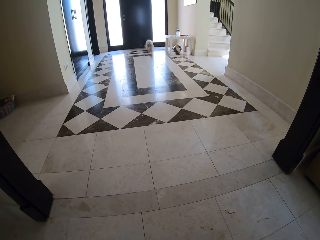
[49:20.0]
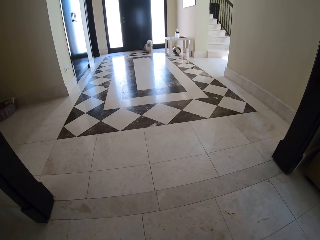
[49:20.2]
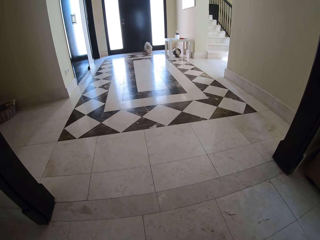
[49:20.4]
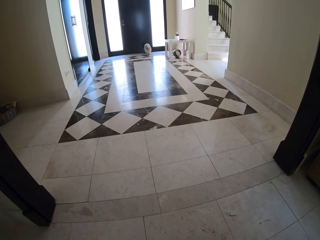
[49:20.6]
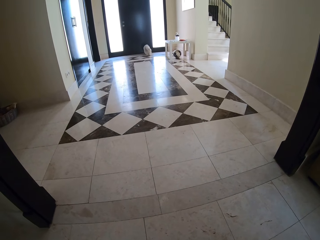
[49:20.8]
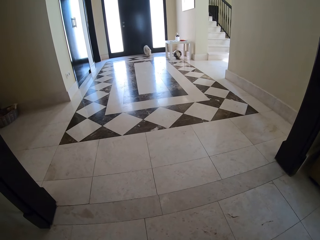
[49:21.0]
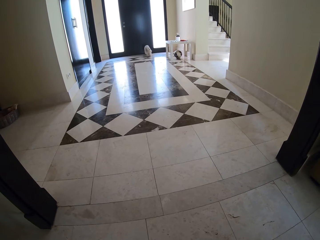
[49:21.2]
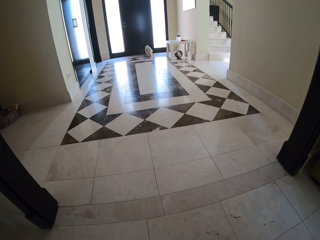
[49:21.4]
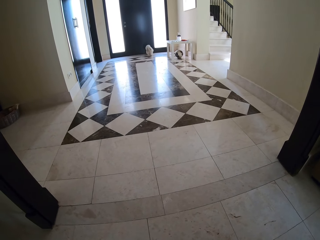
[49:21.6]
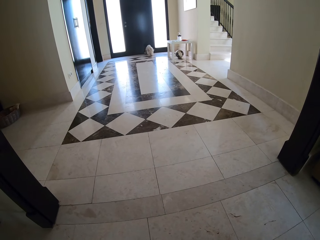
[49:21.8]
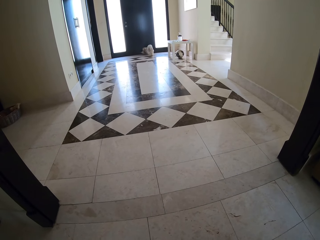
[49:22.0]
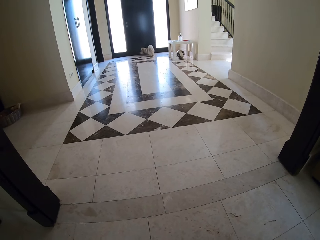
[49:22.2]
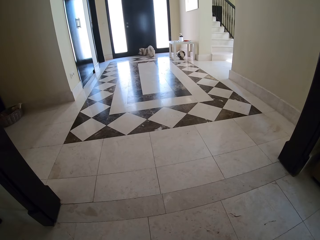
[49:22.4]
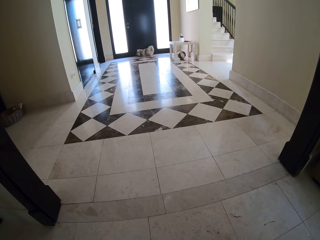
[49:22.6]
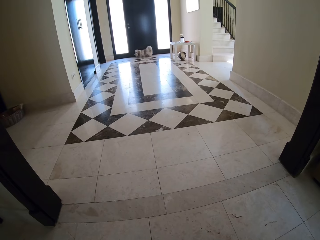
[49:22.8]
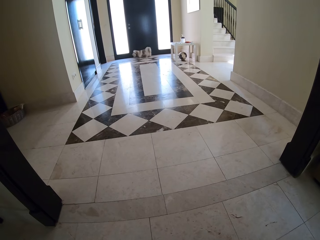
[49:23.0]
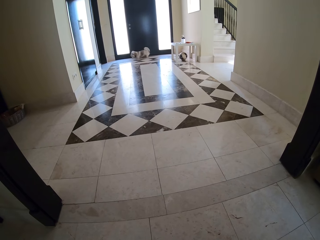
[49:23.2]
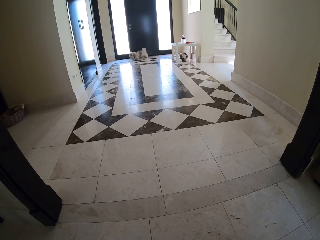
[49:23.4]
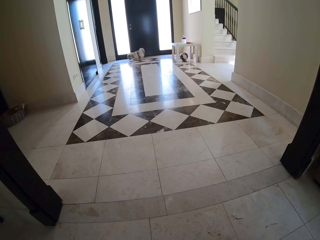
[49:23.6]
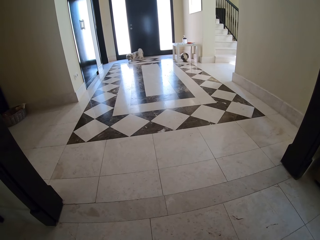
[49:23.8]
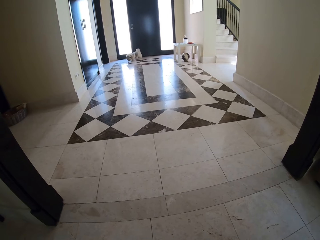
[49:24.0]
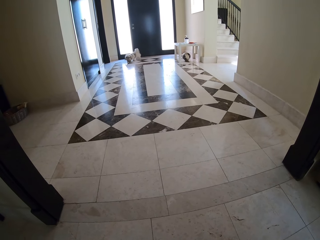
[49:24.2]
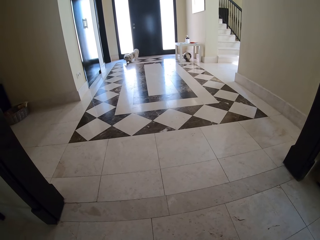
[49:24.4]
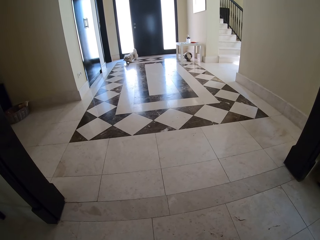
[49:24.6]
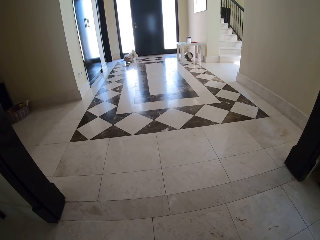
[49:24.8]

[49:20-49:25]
The camera wearer looks at the dog.

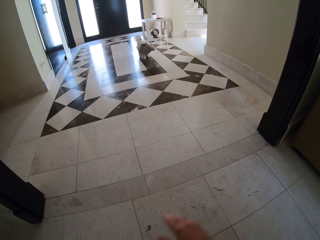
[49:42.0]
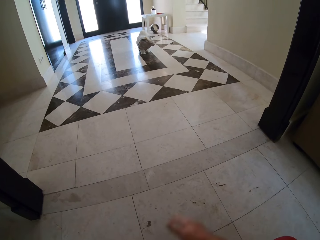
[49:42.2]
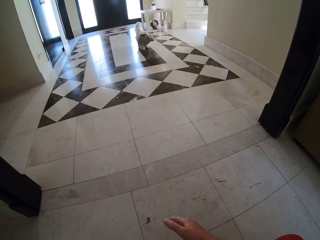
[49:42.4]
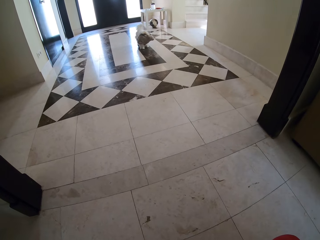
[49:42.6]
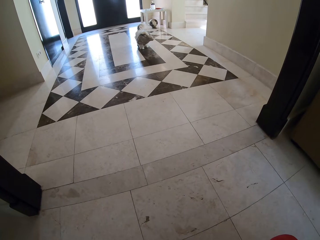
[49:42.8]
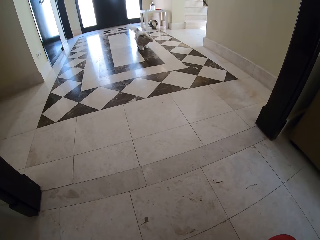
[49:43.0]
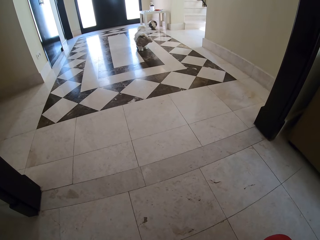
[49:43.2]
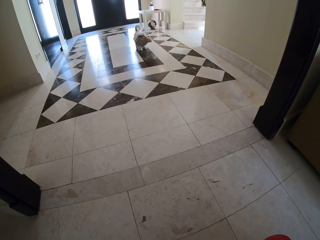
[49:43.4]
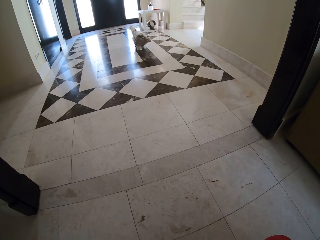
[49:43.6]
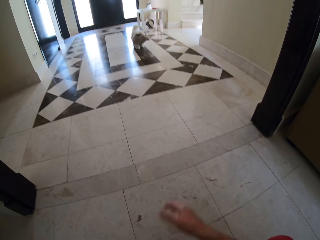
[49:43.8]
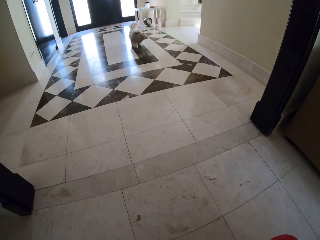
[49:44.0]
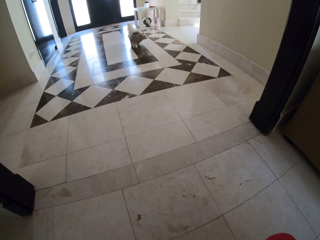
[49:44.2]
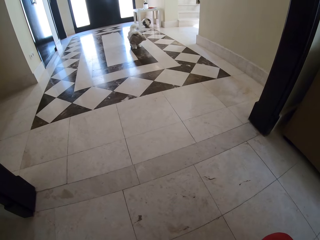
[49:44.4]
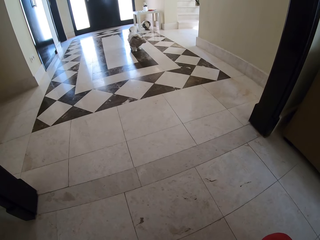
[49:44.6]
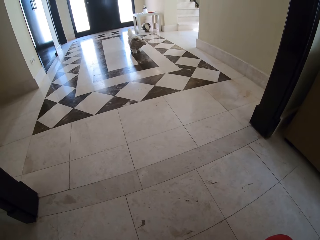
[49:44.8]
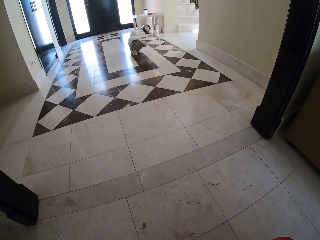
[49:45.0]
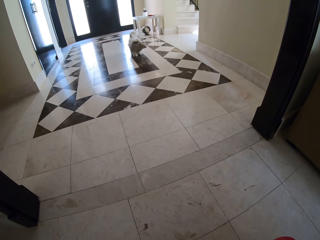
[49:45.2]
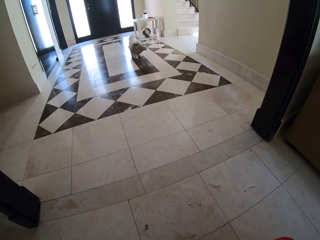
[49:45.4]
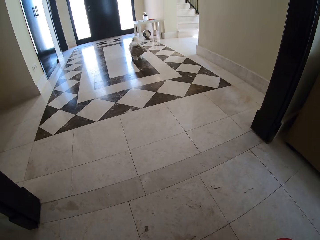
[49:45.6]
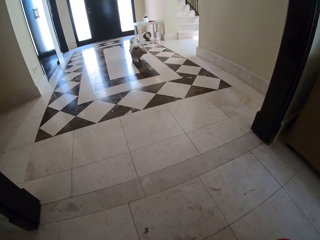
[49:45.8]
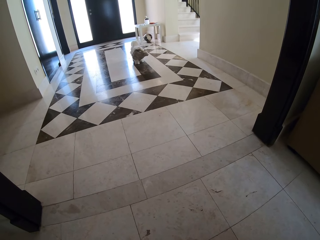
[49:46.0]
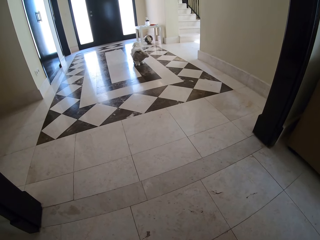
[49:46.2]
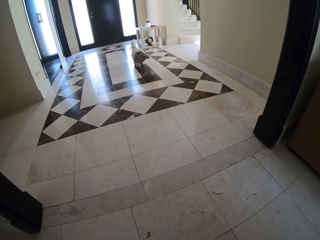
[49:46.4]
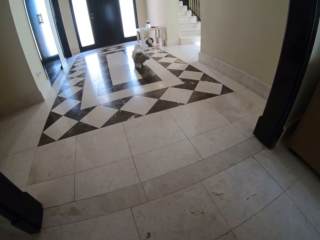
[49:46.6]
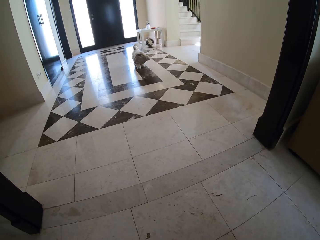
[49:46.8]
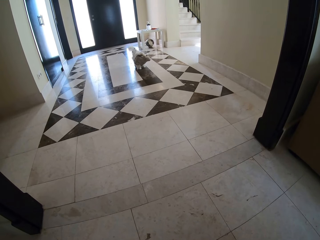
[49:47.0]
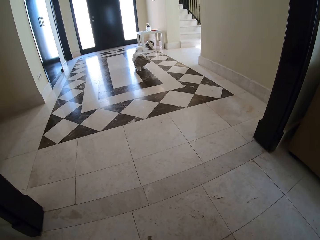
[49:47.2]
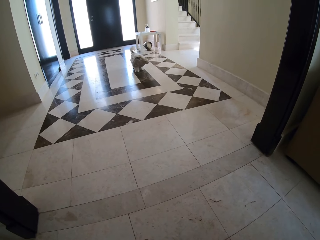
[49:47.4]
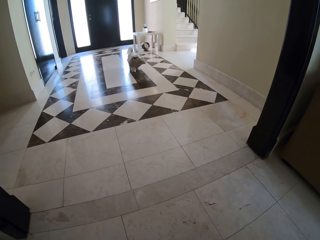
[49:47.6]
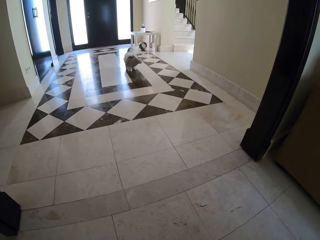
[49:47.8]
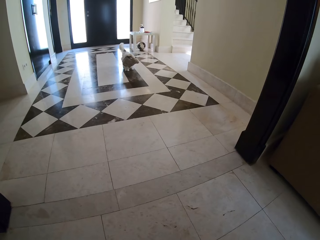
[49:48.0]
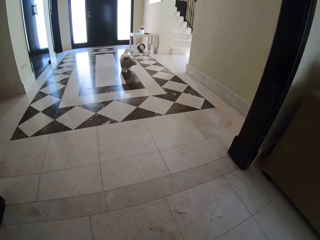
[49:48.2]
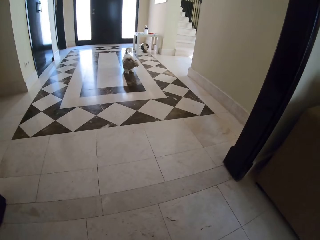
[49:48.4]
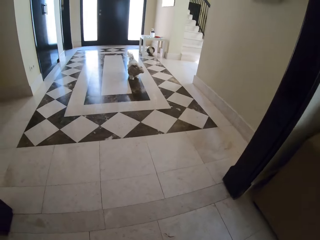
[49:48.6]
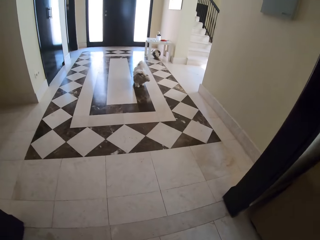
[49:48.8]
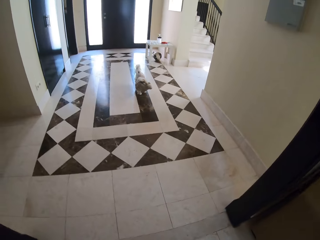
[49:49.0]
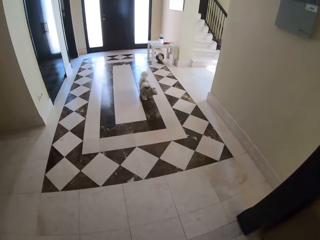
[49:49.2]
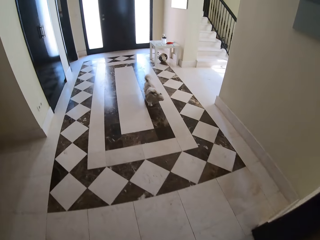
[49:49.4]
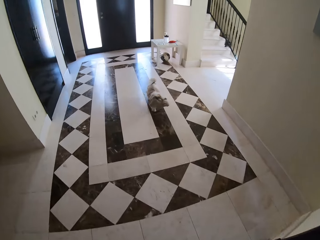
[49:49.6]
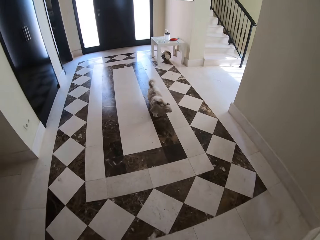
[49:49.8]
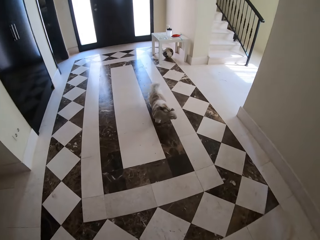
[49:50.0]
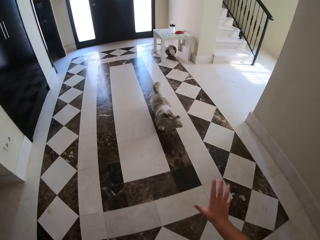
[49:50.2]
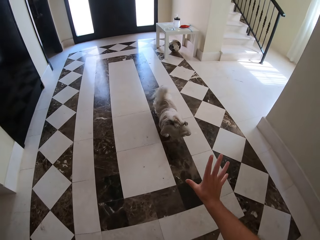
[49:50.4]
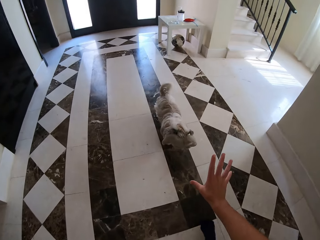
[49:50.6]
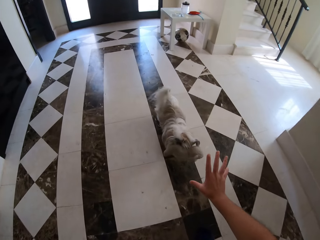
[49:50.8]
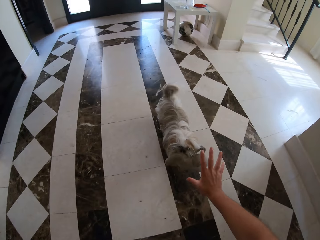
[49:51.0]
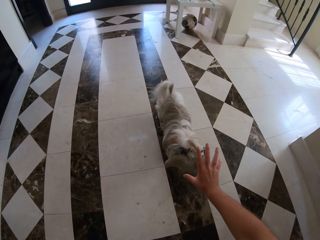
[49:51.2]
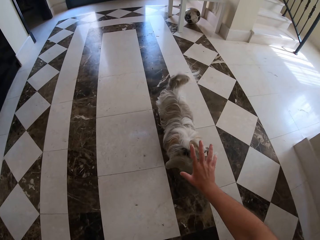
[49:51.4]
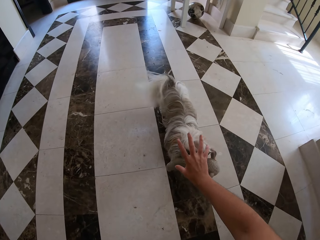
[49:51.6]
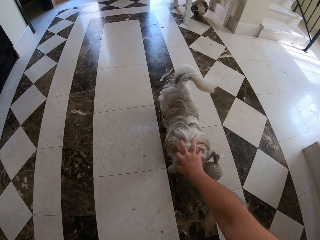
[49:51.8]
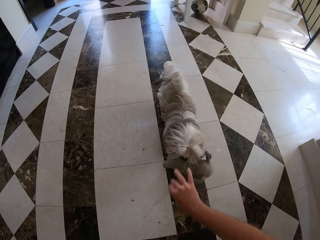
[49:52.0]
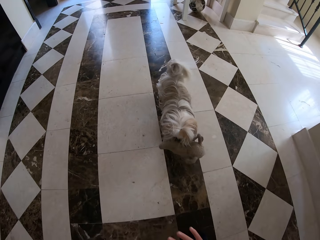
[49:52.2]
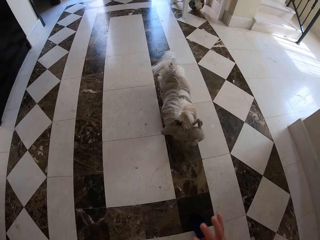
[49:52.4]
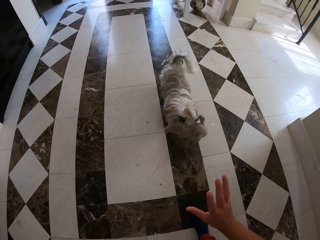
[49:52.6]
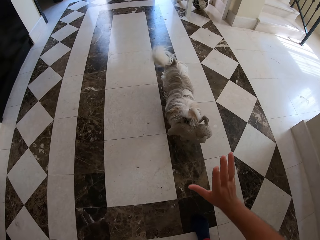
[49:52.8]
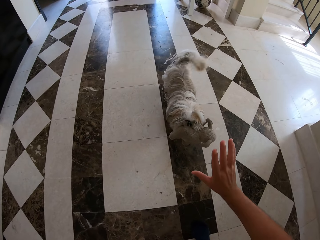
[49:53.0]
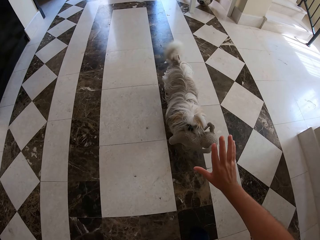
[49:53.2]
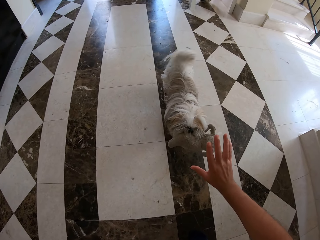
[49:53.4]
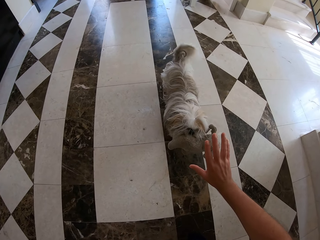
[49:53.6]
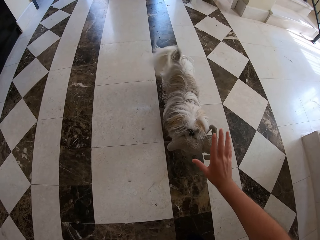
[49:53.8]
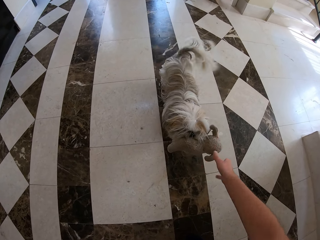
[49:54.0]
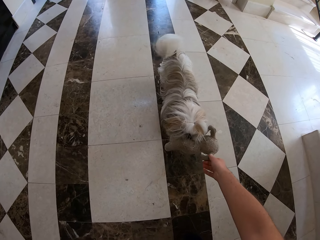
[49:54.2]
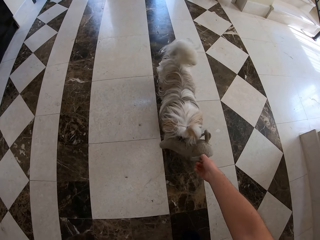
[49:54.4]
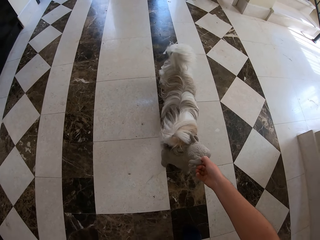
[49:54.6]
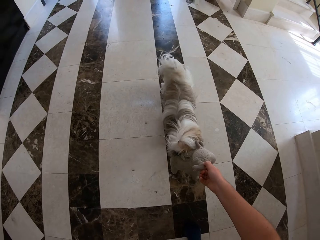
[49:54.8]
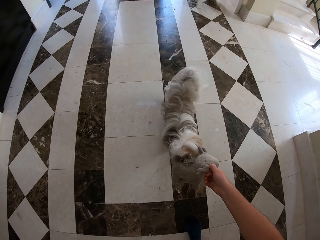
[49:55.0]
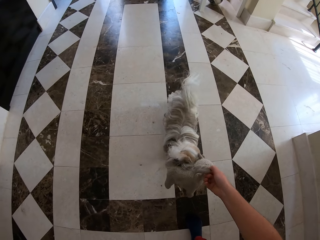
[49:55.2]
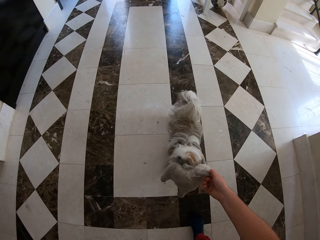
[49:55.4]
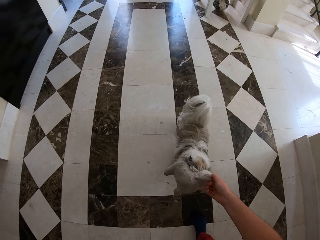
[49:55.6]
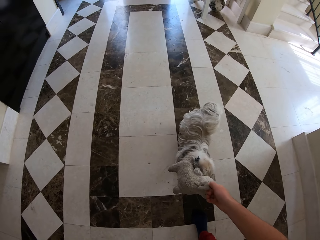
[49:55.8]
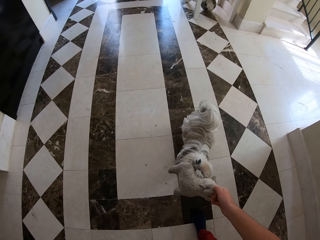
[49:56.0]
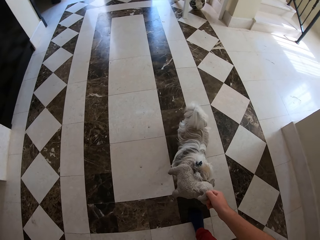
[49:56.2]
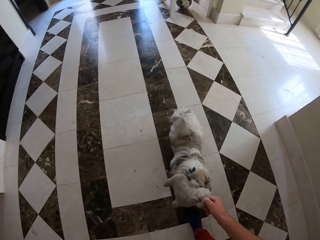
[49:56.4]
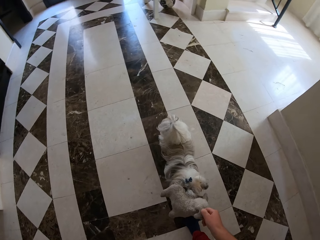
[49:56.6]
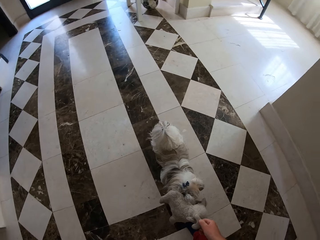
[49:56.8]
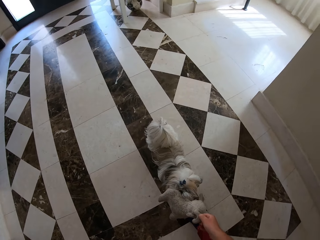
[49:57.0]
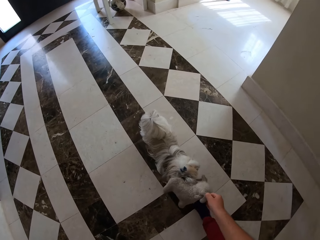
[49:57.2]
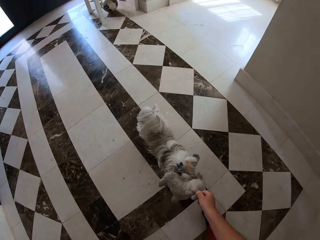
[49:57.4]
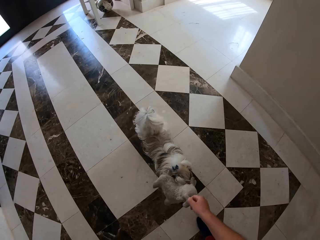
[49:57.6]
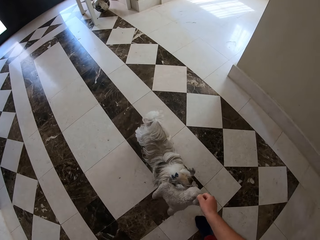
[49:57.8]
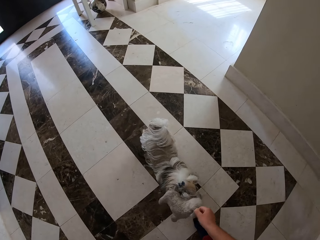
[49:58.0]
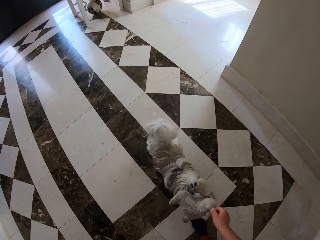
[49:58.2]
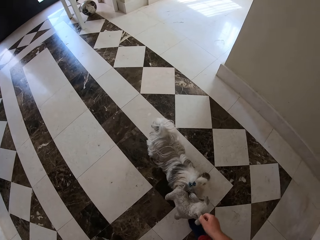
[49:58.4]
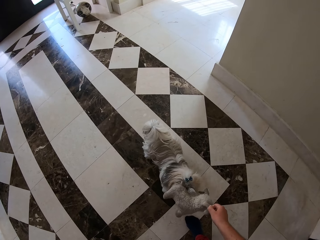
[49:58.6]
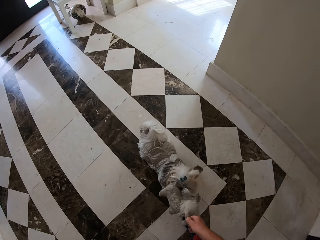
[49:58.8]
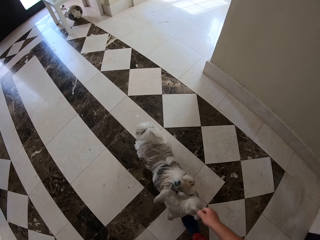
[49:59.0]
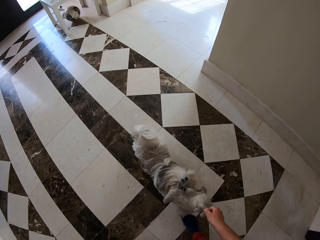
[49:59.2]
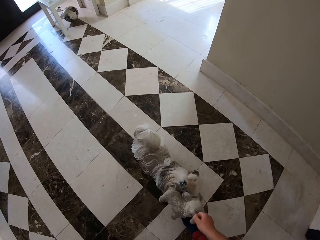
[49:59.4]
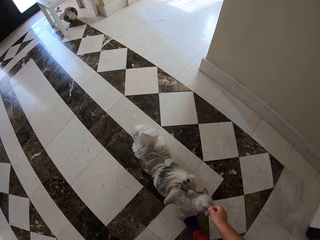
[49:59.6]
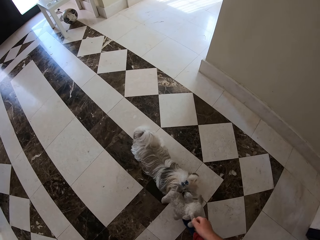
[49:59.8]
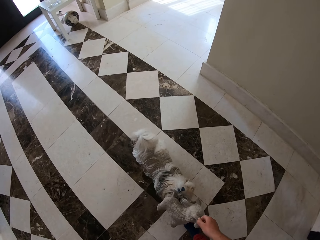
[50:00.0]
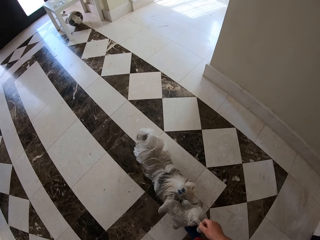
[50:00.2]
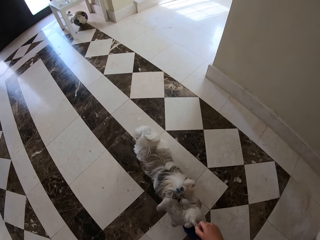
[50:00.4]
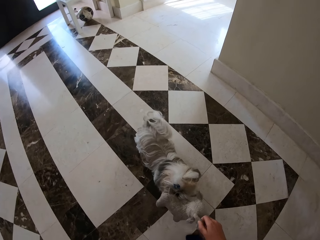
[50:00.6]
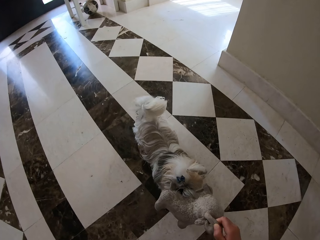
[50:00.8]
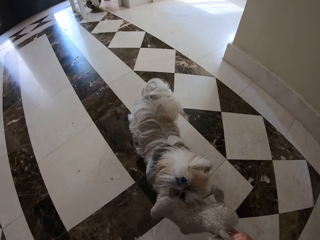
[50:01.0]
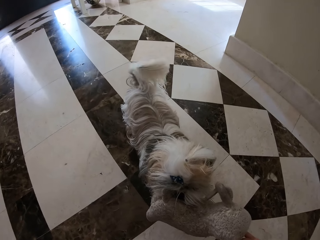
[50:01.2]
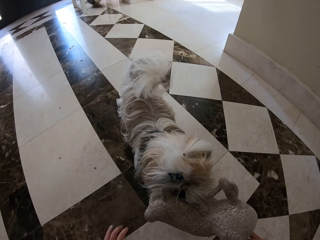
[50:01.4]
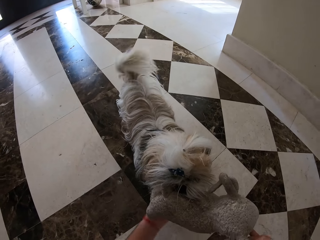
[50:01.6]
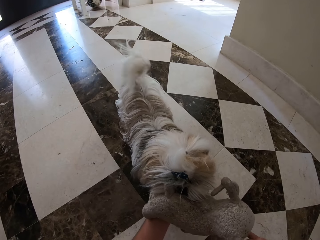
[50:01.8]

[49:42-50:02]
The camera wearer moves the hand. They look at the dog. They walk towards the dog. They play with the dog. They touch the puppy. They pull the teddy bear from the puppy's mouth.
